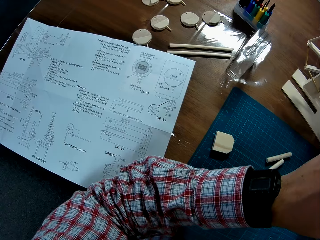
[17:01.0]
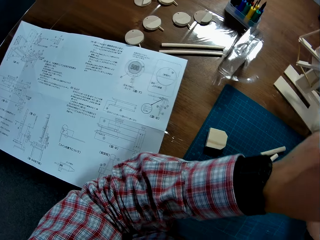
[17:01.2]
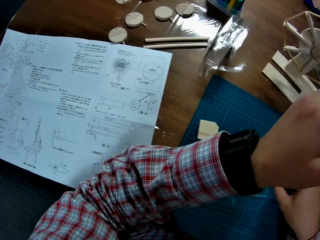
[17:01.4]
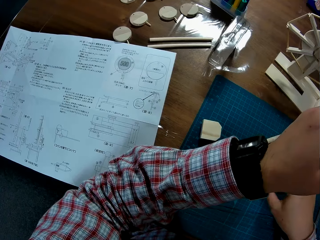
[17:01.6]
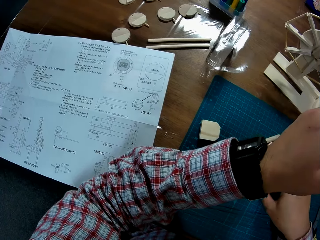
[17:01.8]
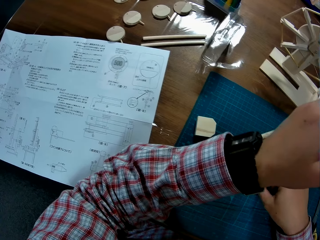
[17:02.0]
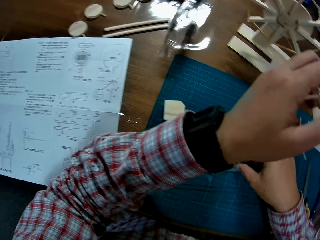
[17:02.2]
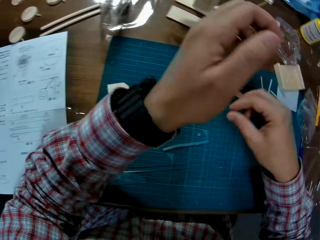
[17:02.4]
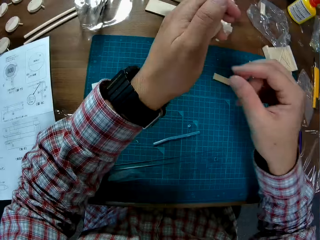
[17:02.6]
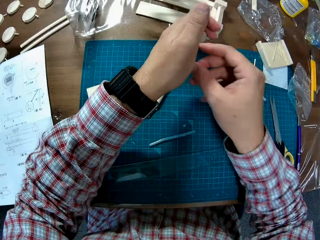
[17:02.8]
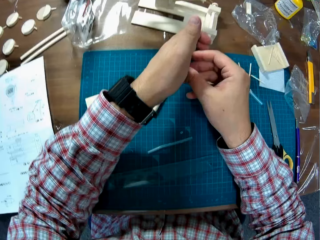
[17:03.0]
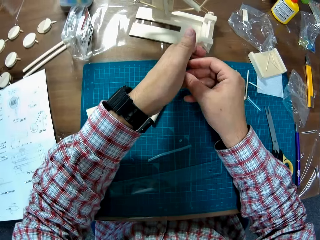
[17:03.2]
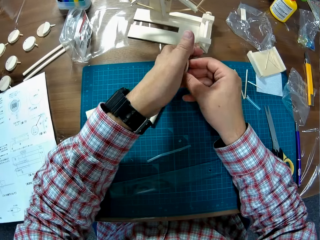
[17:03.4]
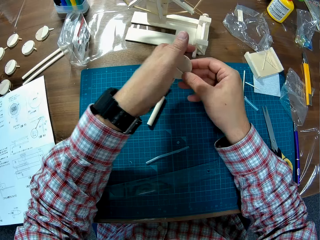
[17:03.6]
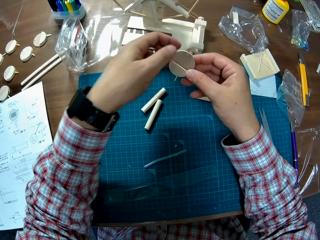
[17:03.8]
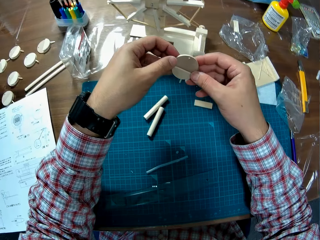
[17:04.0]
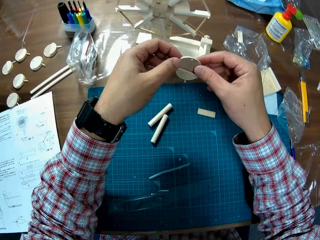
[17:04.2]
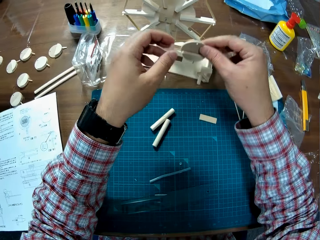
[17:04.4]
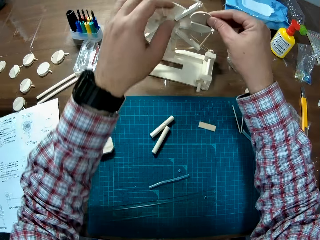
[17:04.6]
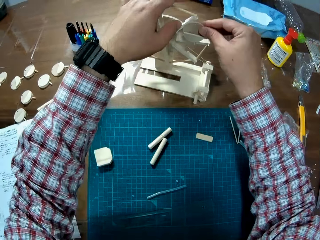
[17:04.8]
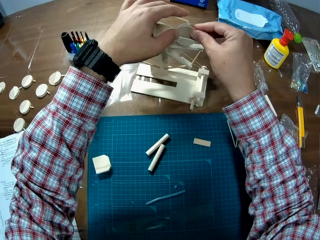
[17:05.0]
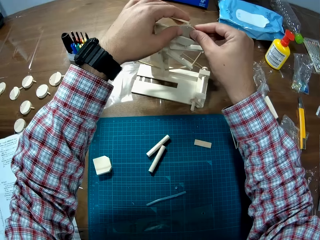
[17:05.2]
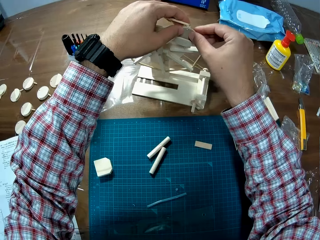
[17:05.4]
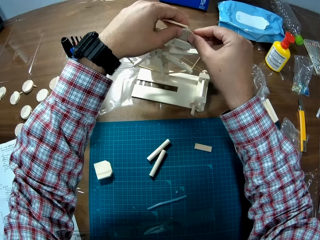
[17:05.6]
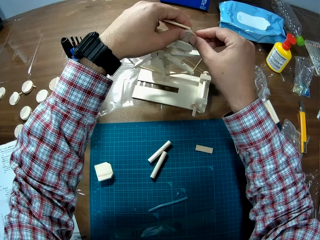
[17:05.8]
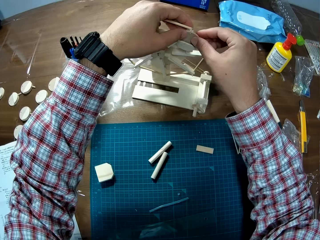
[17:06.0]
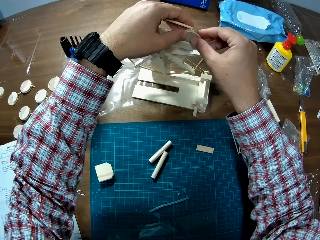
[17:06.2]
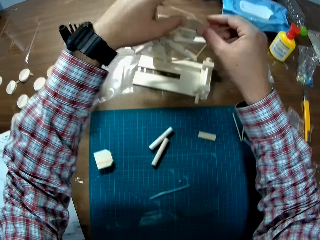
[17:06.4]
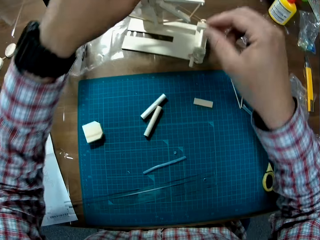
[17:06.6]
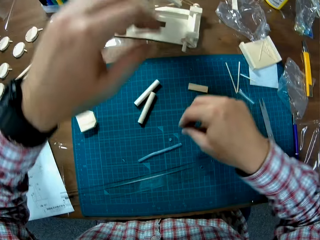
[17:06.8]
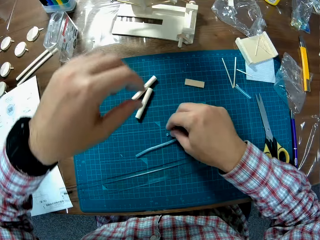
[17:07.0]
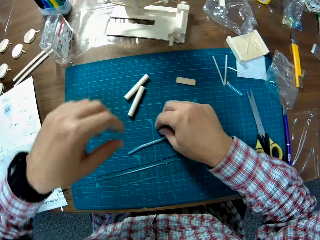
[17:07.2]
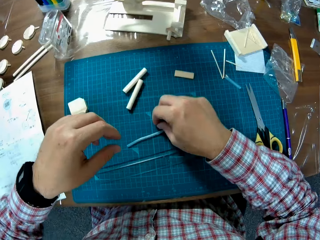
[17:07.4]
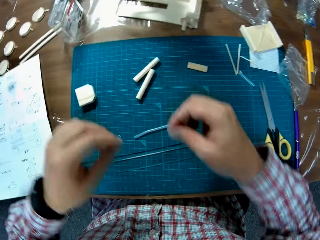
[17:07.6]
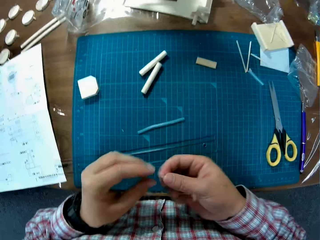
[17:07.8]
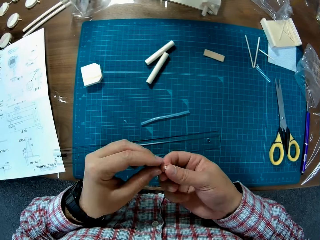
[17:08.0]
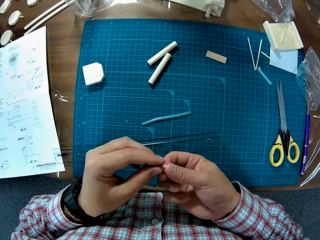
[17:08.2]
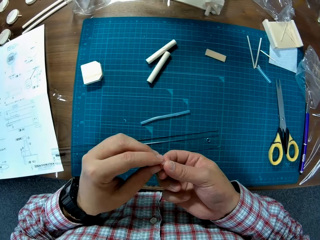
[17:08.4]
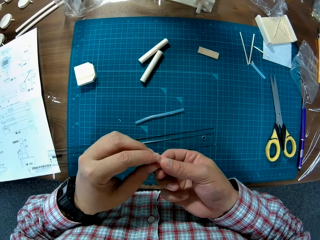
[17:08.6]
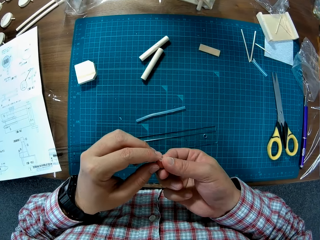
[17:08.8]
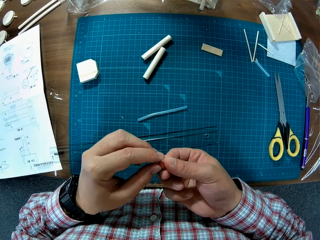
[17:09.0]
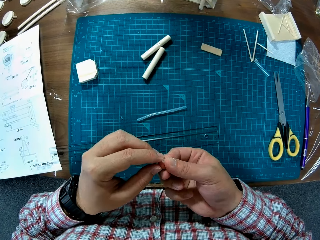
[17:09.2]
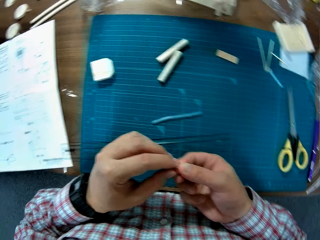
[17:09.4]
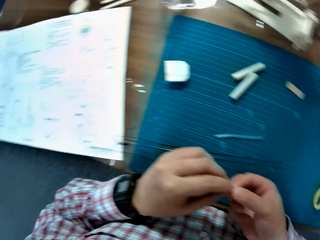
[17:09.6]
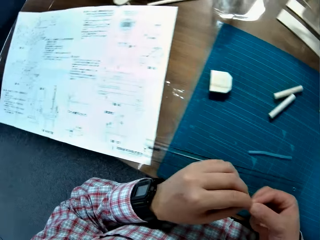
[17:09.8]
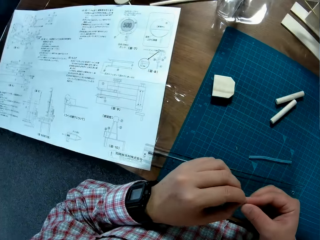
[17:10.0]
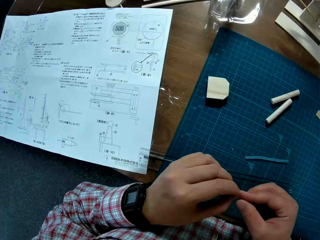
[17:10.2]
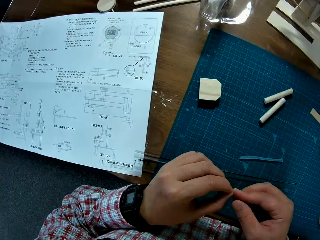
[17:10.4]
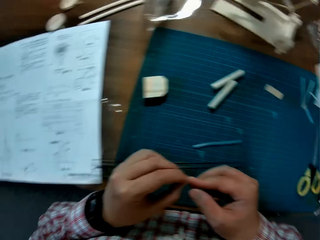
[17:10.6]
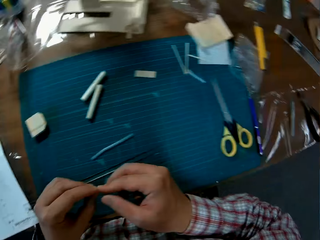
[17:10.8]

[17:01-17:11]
The camera wearer places the model material on the cutting mat. He exchanges the hand holding the model material. He attaches the wood to the wooden windmill craft on the table. He places the model material together. He picks a piece of the model material from the cutting material. He holds the piece of the model in his hands.

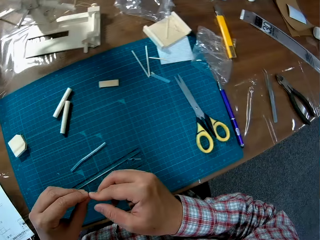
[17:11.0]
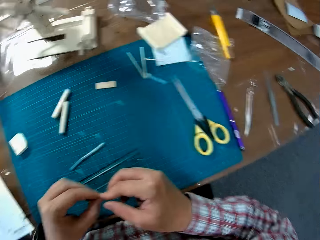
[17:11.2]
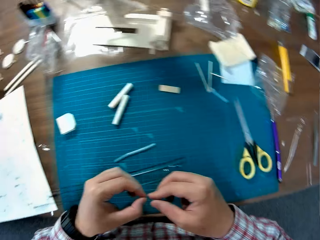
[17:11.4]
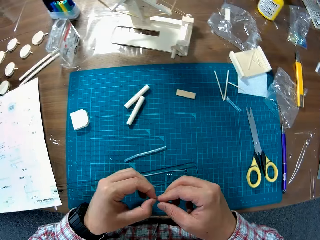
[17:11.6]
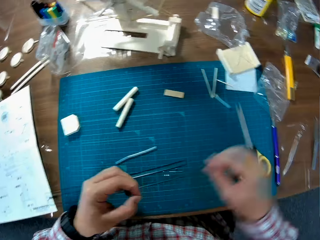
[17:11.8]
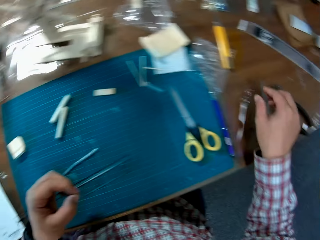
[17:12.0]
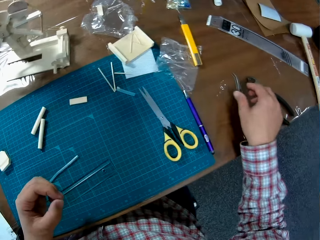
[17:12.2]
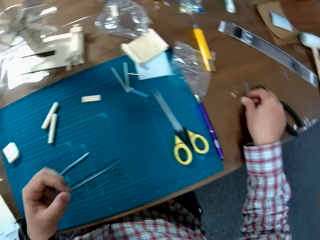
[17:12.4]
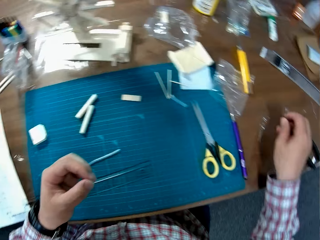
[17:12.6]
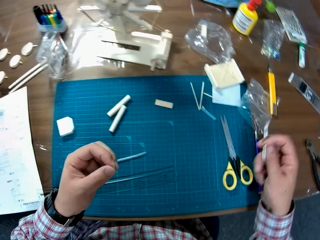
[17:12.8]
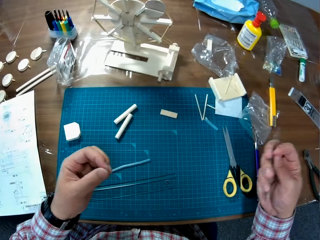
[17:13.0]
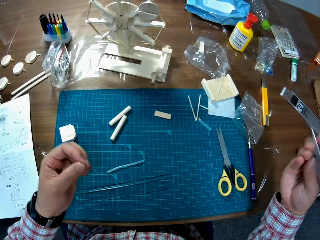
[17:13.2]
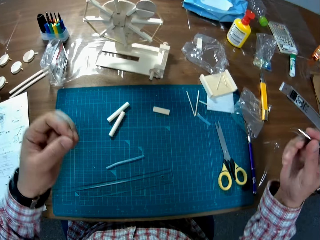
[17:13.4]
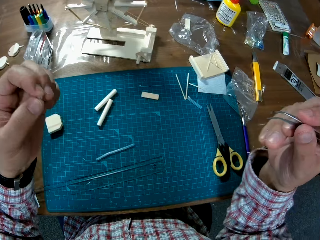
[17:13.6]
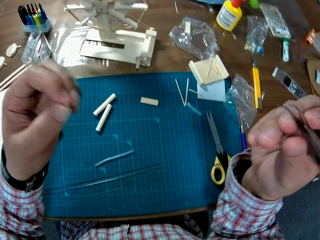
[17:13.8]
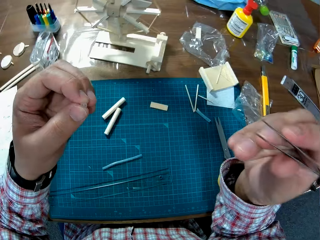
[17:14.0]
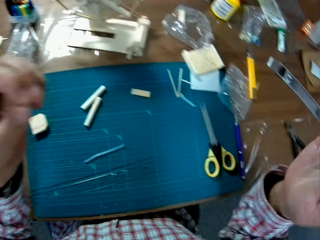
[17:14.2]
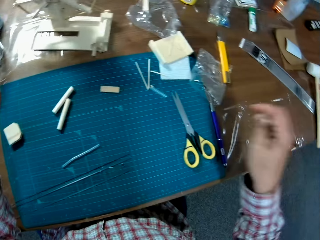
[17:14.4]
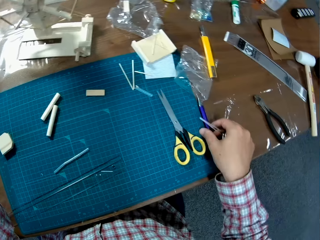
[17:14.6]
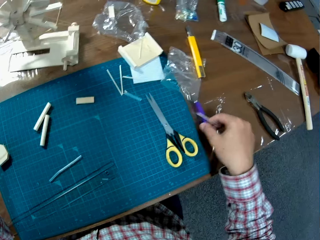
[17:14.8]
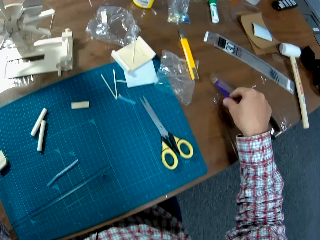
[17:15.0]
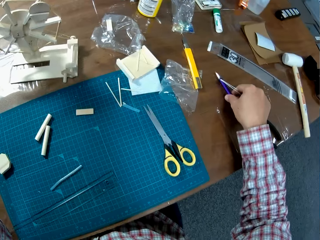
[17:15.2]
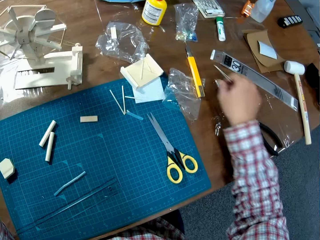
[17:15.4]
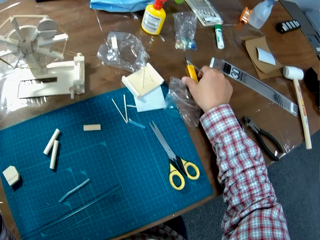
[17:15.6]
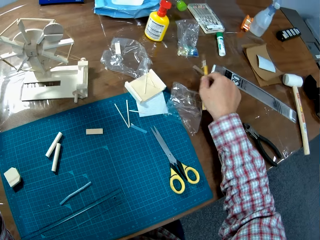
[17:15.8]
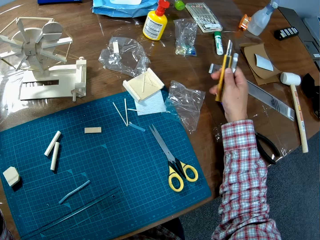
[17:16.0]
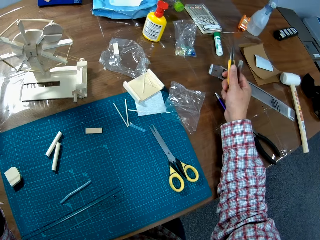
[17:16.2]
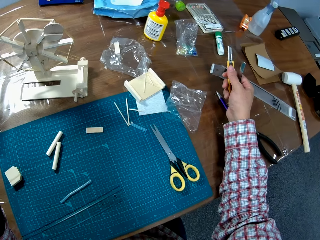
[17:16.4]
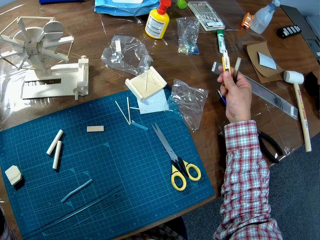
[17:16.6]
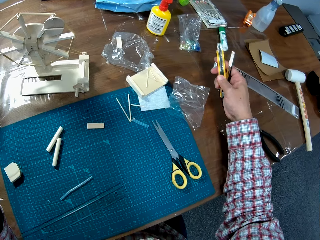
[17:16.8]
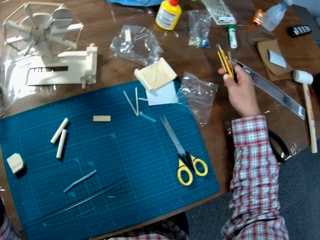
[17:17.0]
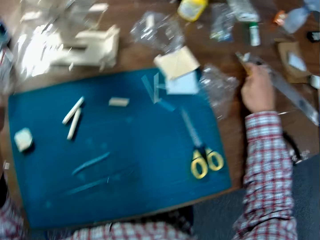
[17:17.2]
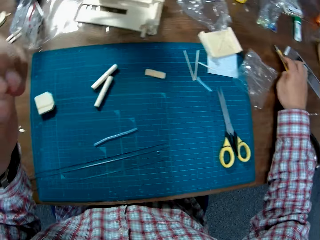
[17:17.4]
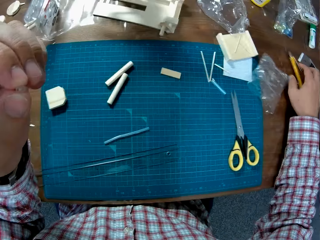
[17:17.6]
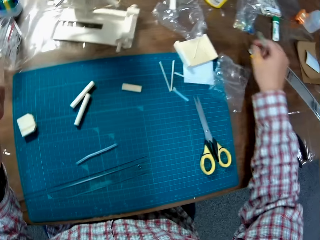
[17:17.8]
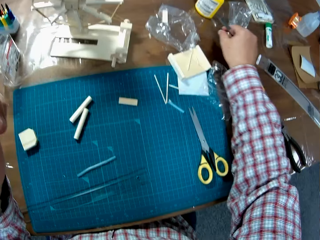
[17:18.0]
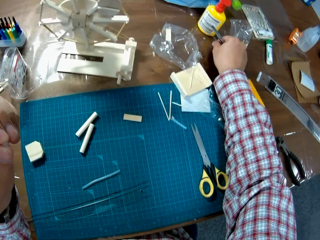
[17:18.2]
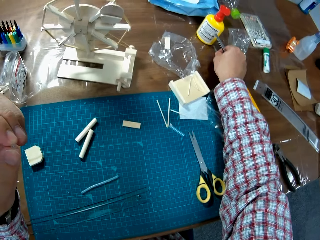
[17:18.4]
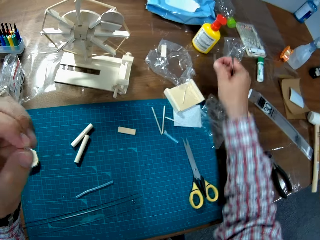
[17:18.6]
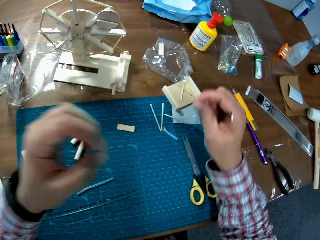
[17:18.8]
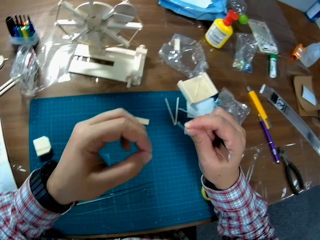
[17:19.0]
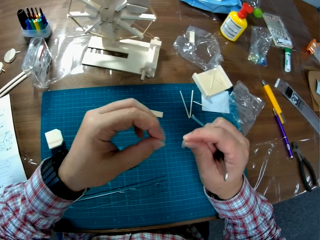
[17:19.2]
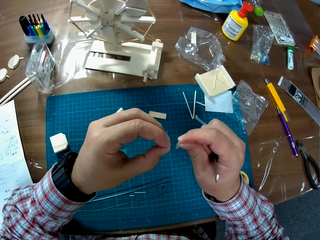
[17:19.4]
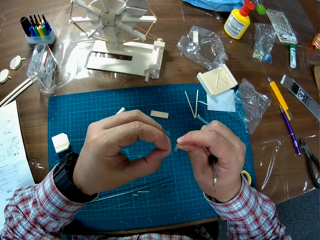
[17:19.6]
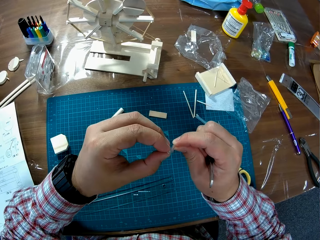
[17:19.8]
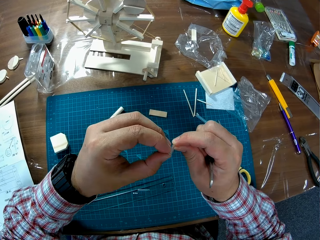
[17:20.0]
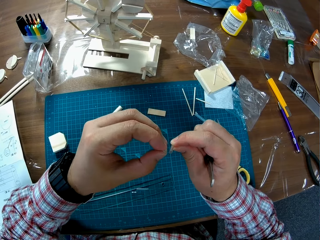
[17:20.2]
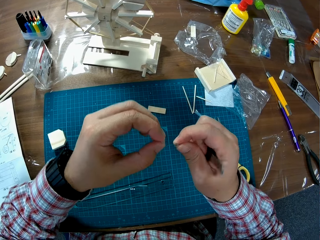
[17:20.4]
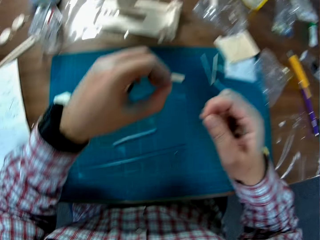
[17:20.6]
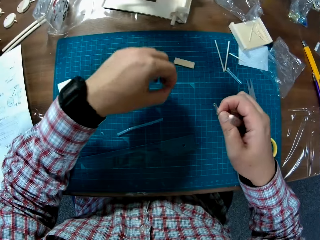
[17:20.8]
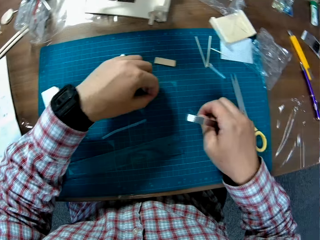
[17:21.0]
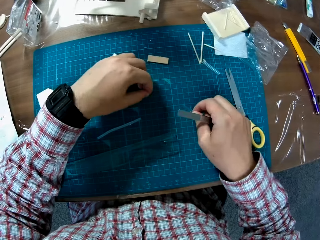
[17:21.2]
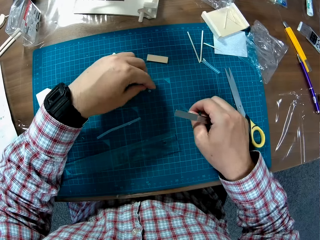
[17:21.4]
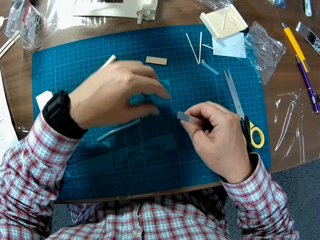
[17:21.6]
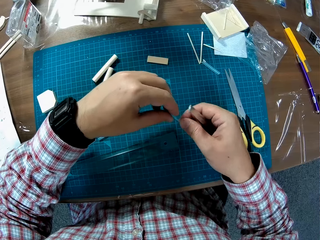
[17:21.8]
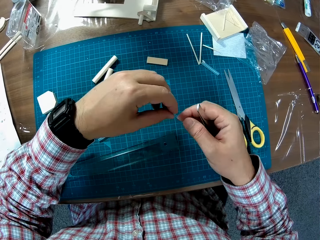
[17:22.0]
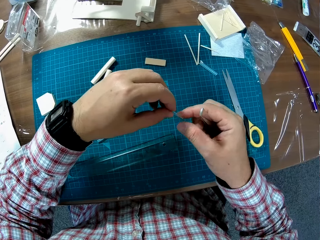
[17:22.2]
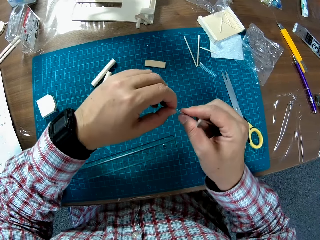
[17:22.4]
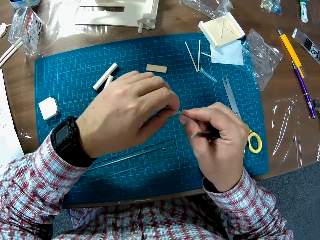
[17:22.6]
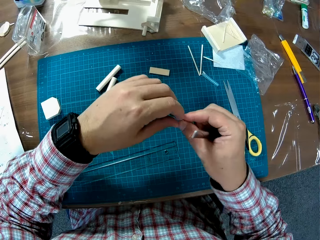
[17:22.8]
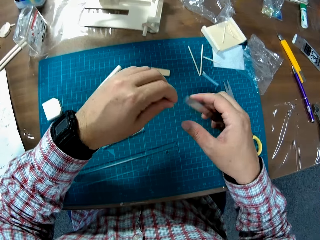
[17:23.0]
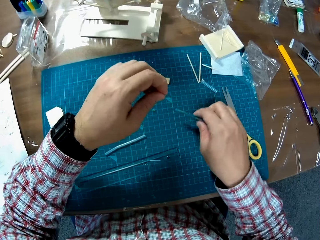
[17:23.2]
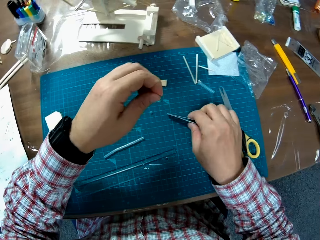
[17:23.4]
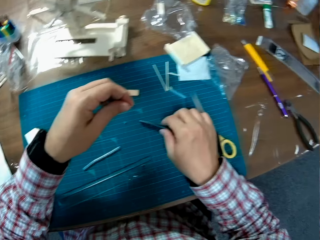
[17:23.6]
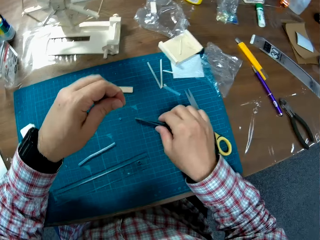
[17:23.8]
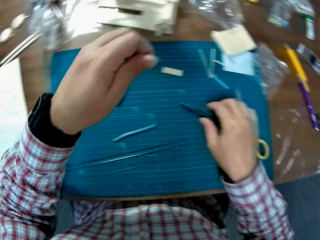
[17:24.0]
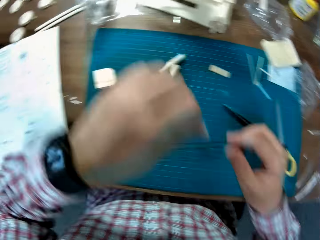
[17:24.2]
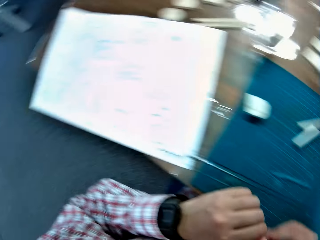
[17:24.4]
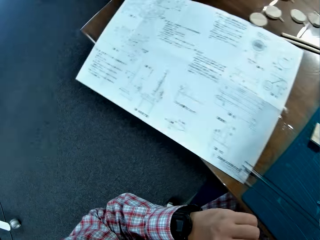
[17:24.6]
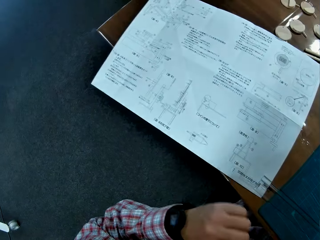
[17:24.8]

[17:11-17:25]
The camera wearer picks the tweezers on the table. They move the pen away from the cutting mat. They pick a scalpel, adjust the scalpel on the table and place the scalpel on the table. They pick the model material from the table. They attach the model materials. They place the piece of the model material on the cutting mat. They hold the model material with both hands. They place the tweezers on the cutting mat. They exchange the hand holding the model material.
